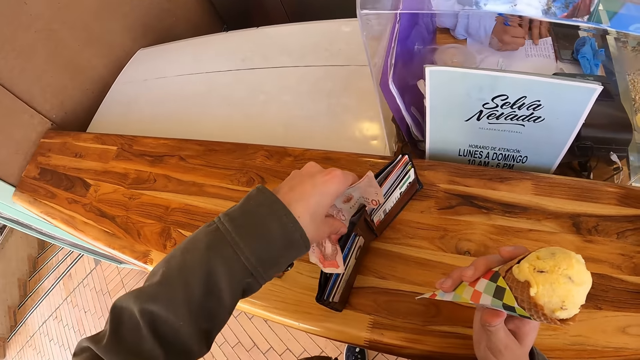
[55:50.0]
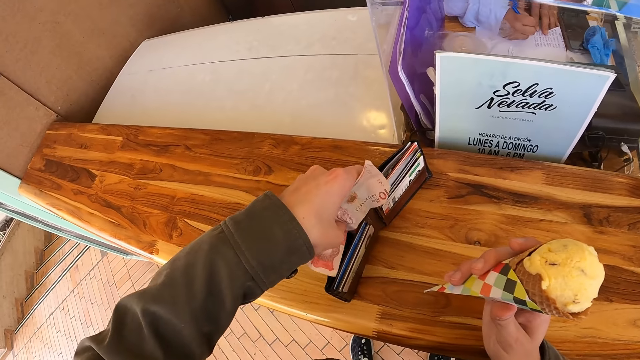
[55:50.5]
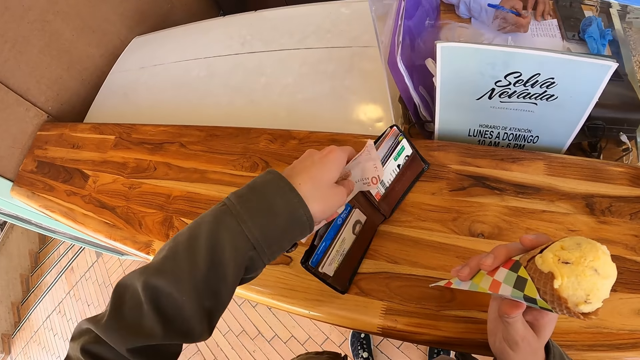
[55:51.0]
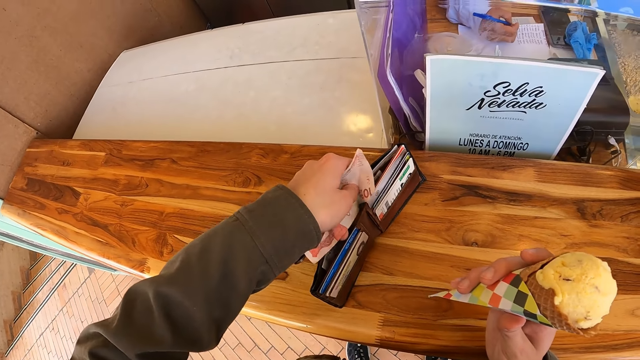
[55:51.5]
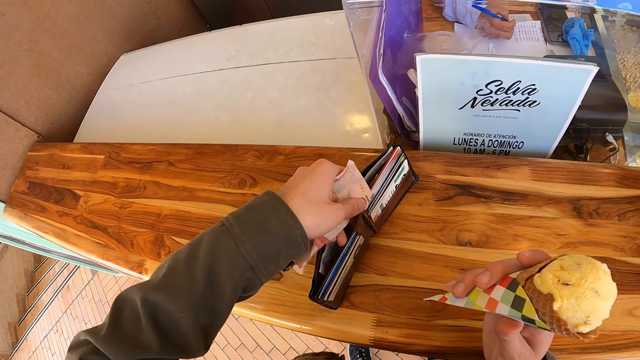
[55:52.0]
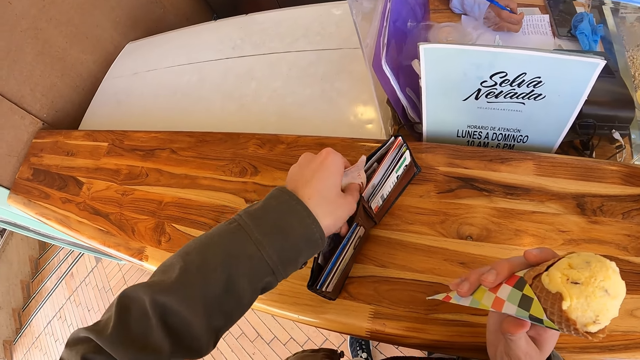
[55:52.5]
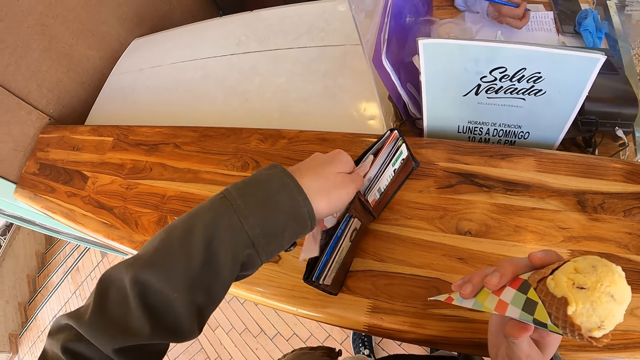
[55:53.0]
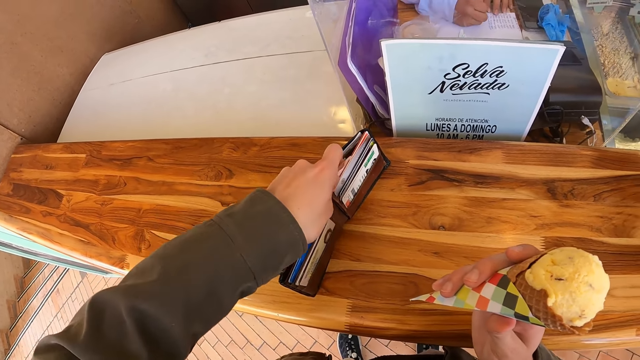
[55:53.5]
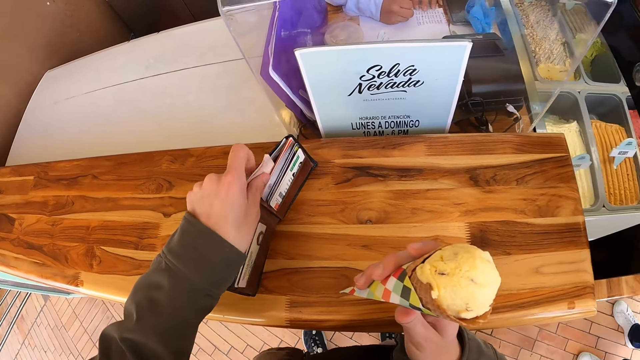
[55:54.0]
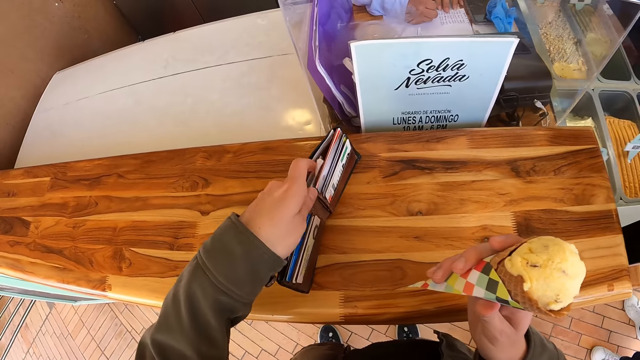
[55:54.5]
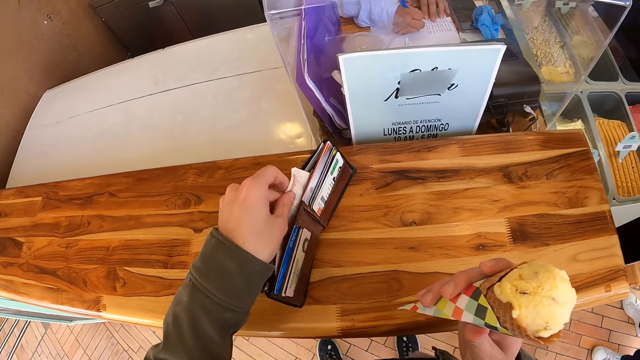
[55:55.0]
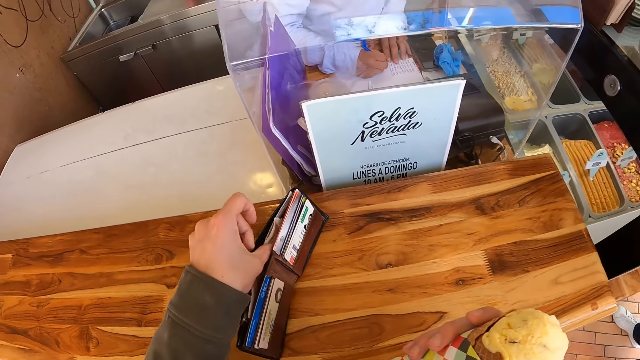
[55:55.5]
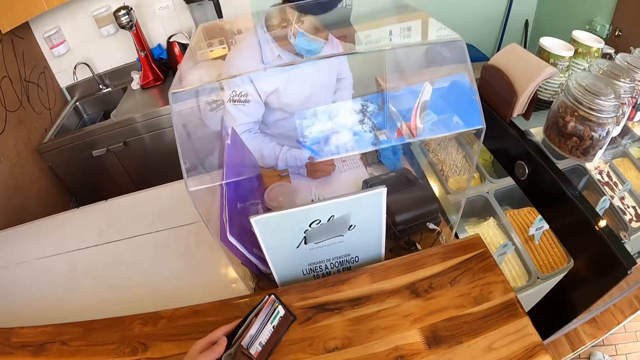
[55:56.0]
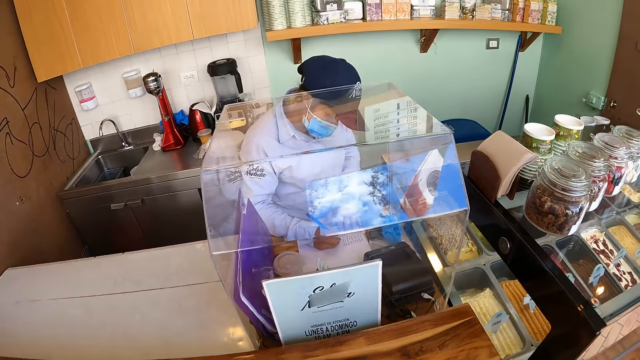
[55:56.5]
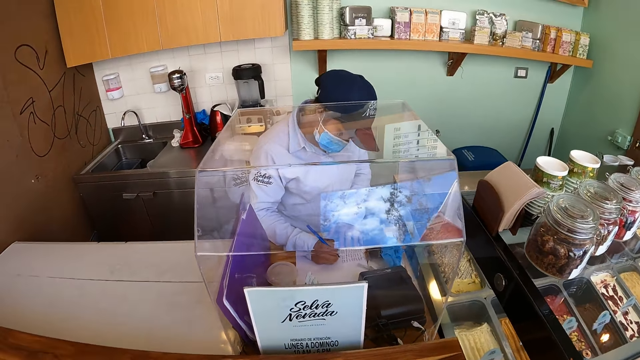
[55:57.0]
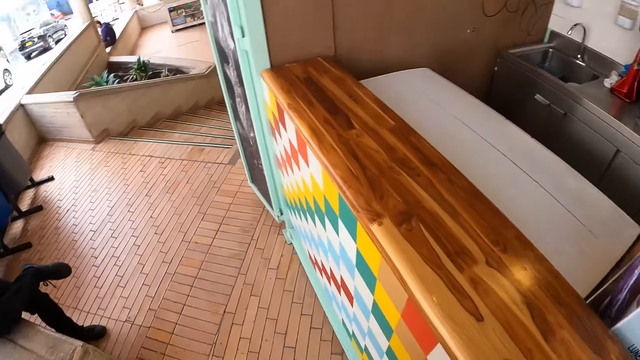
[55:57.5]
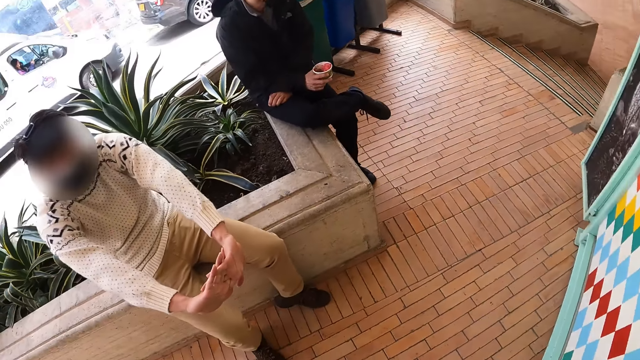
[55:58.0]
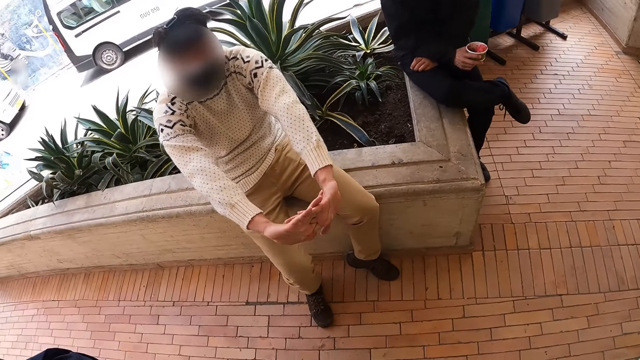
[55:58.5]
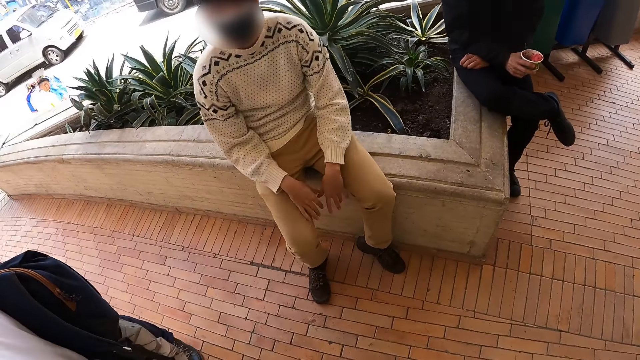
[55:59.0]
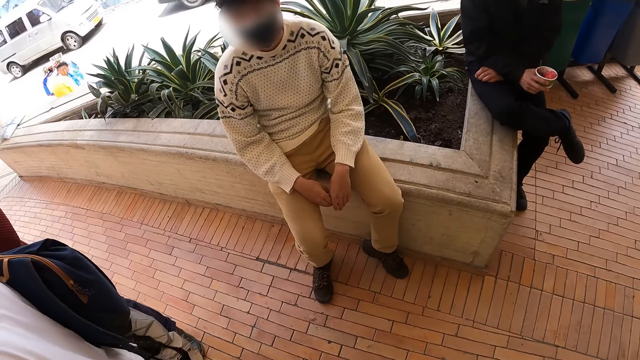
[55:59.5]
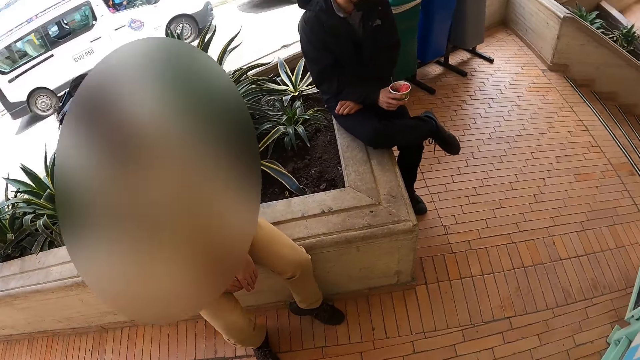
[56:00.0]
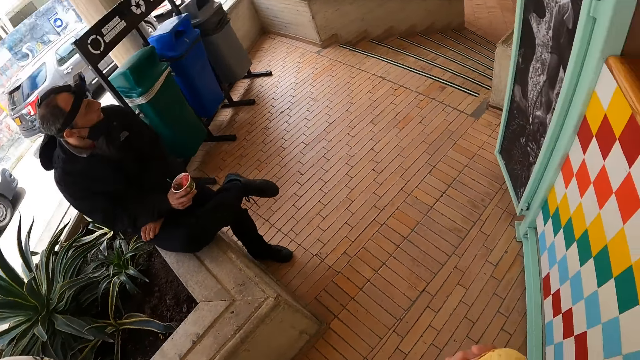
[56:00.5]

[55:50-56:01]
The camera wearer places the money in the wallet with the left hand. They look ahead. A person writes on the book. The camera wearer turns around. They look around. They talk to another person.

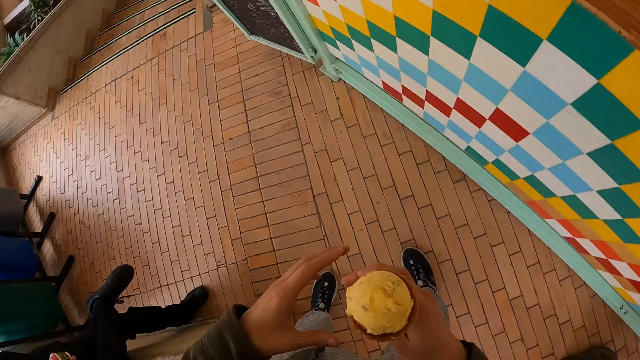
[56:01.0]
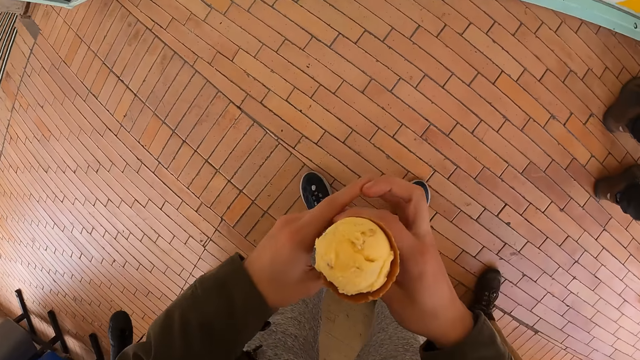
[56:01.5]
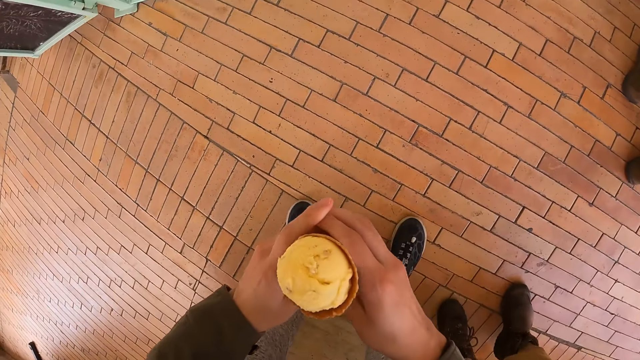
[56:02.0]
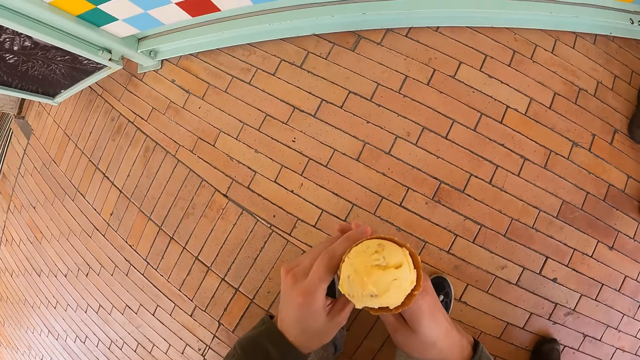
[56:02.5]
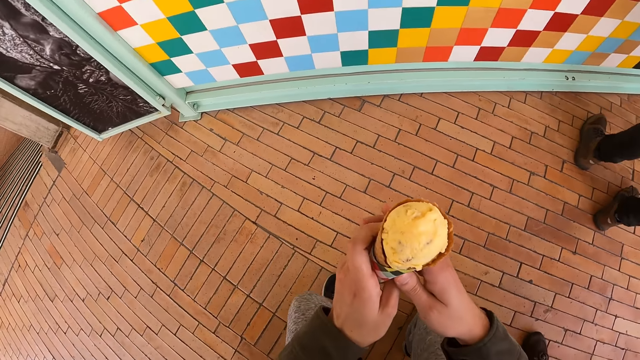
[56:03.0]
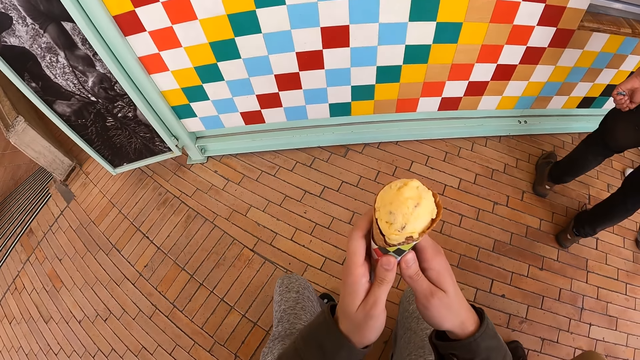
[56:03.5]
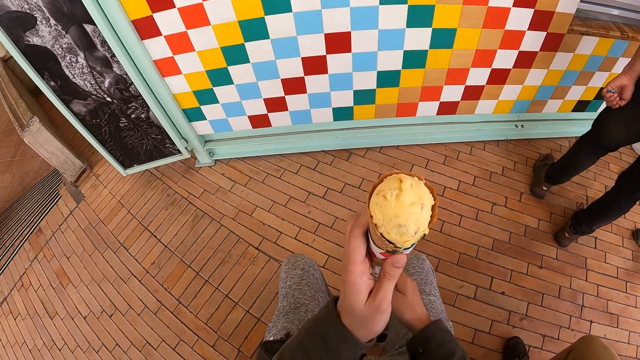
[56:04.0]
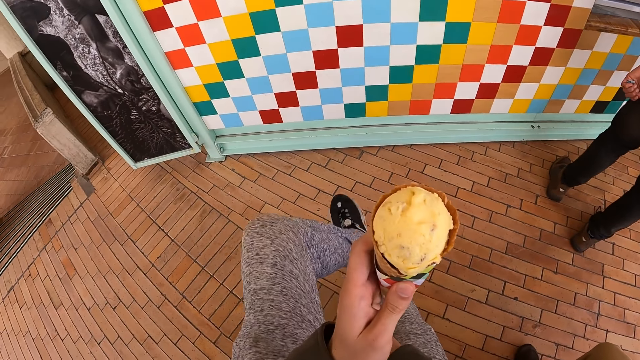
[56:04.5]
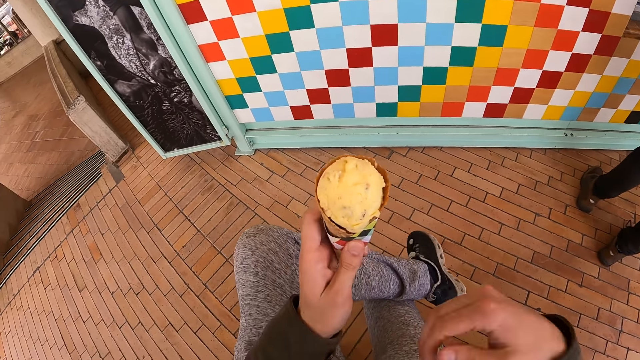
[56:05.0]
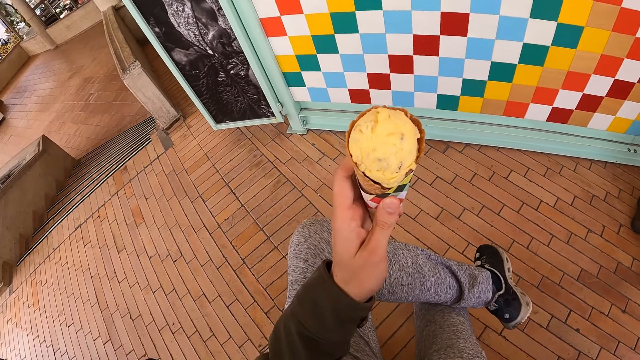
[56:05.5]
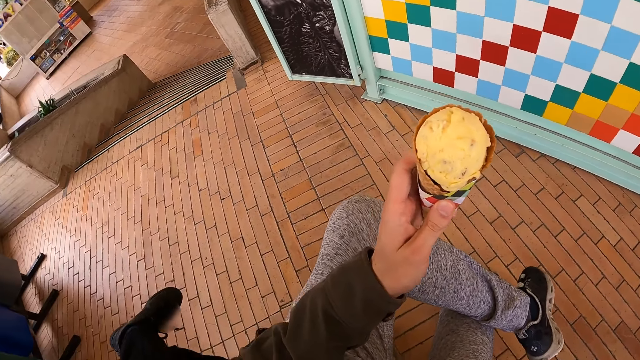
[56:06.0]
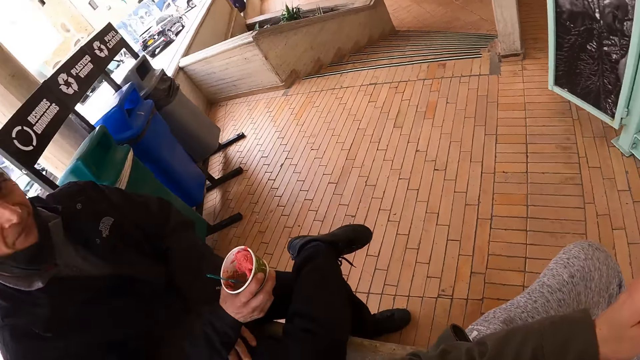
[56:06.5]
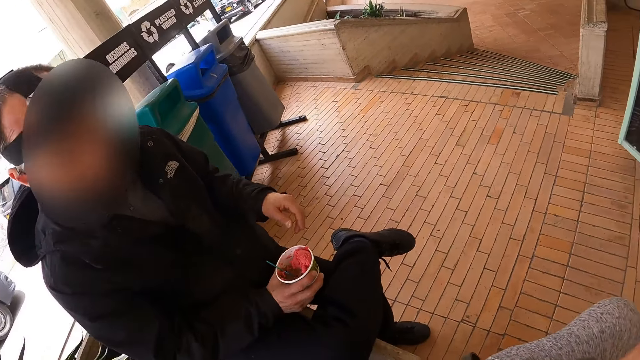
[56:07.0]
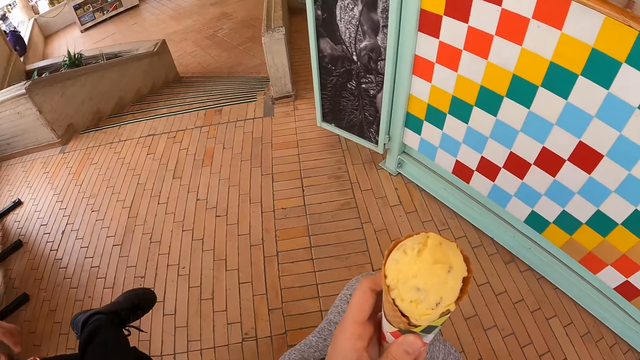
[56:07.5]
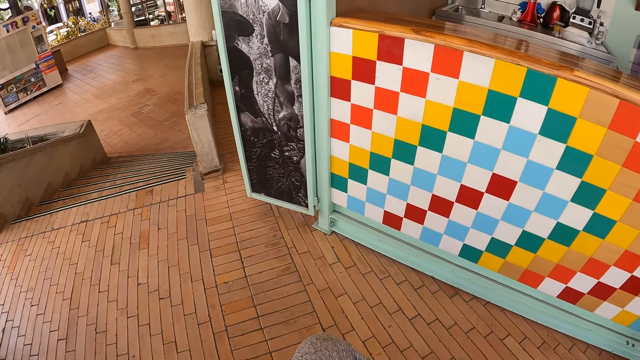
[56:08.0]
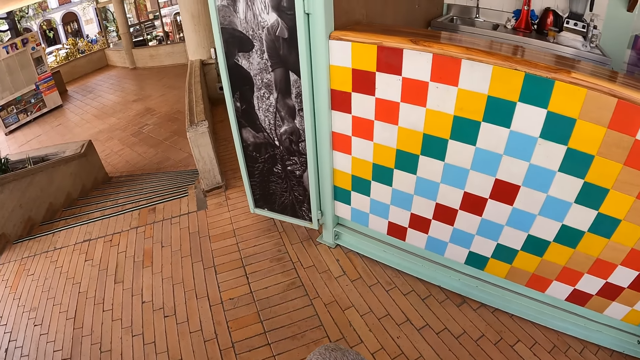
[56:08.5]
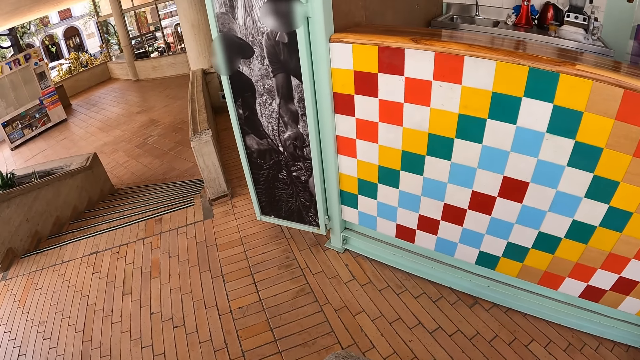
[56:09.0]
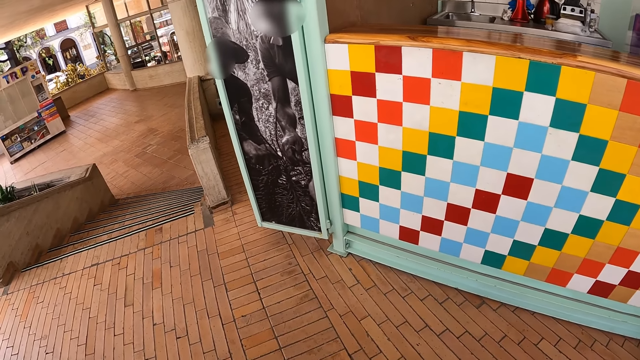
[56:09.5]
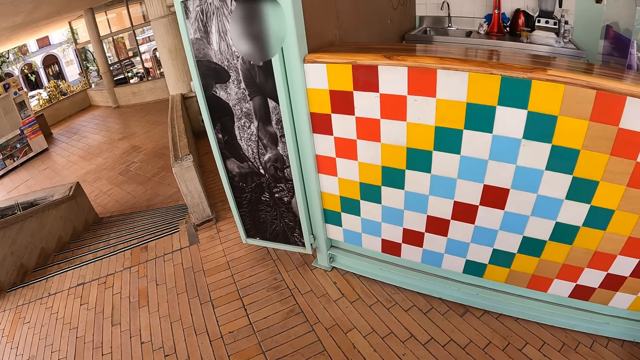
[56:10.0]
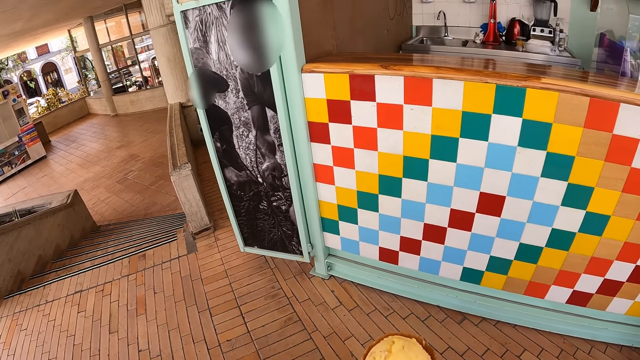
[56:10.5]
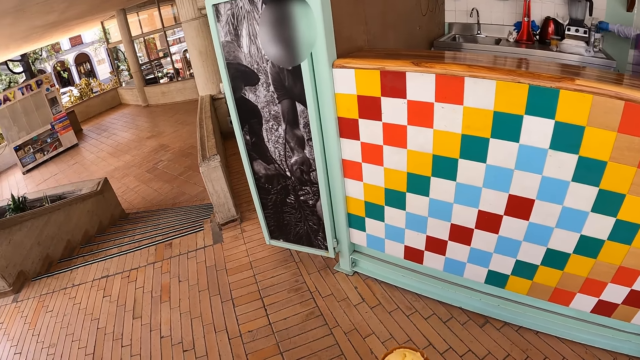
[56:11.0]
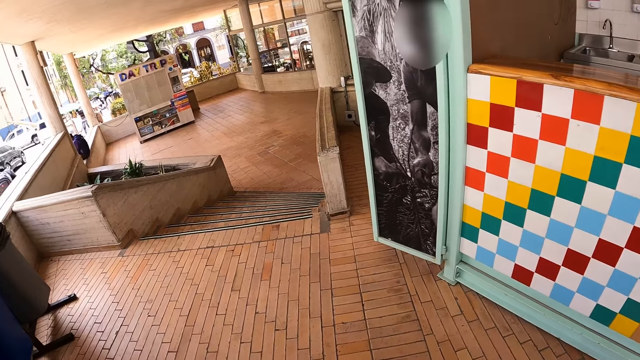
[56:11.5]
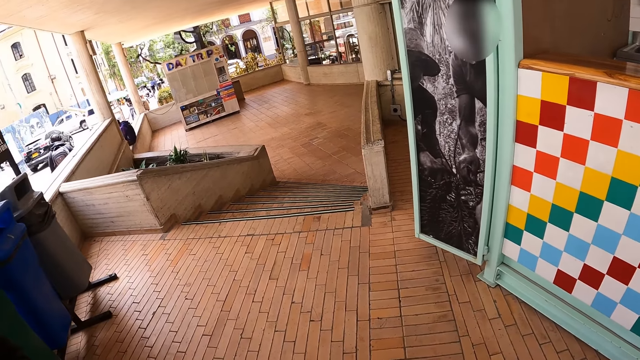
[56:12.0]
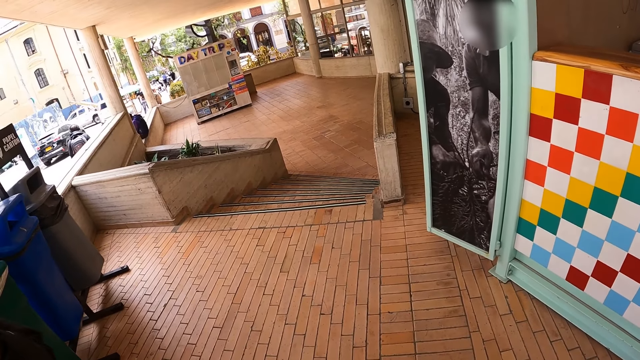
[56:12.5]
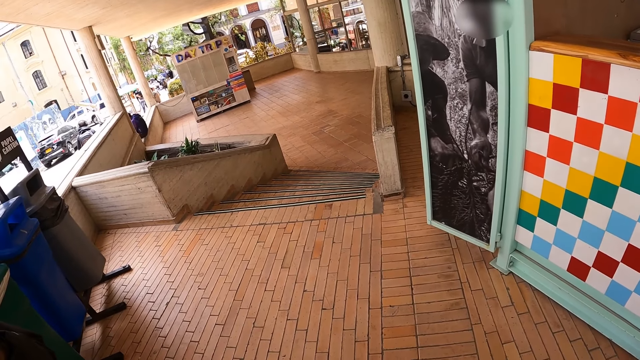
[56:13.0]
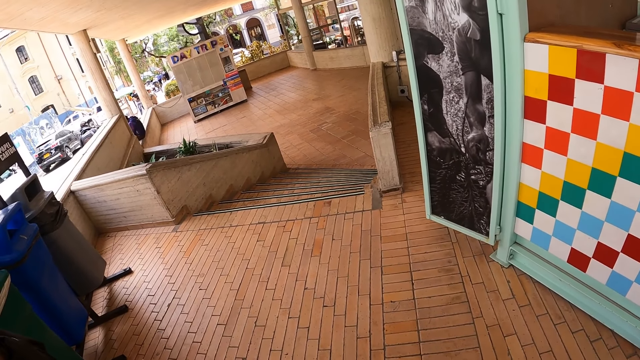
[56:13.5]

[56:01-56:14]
The camera wearer looks at the ice cone. They hold the ice cream with both hands. They sit down. They hold the ice cream with the left hand. They crisscross the left foot. They lift the right hand. They talk to a person. They look aside. They raise the ice cone. They look around. They move the ice cream with the left hand. They look ahead.
